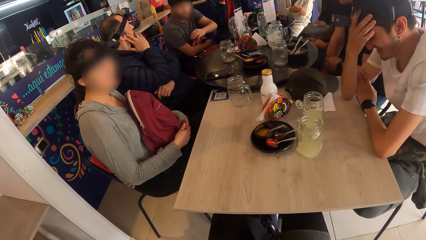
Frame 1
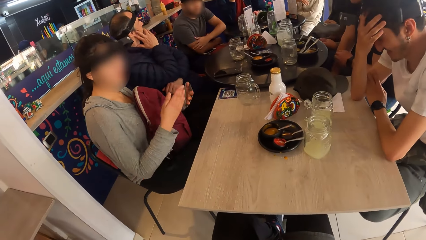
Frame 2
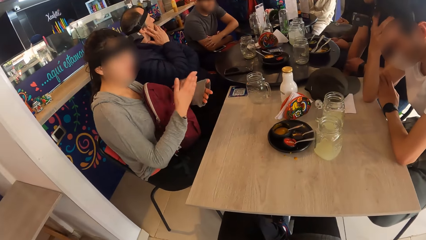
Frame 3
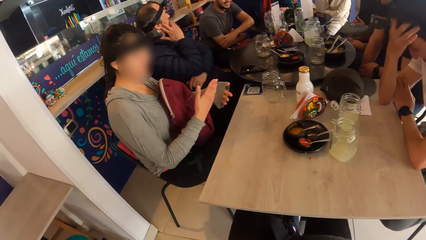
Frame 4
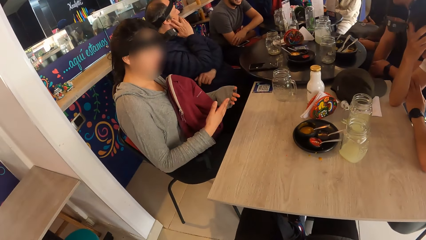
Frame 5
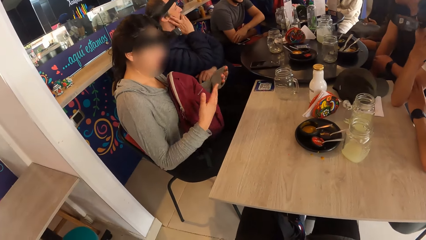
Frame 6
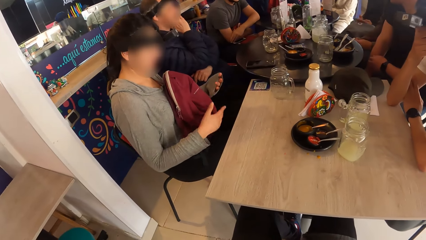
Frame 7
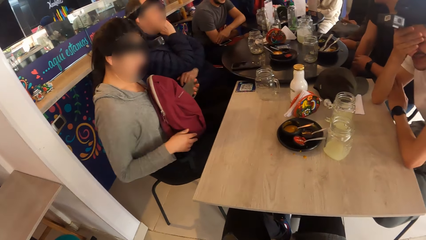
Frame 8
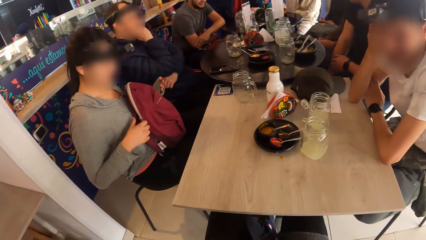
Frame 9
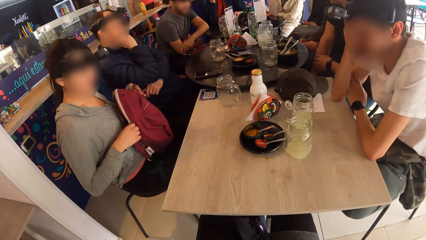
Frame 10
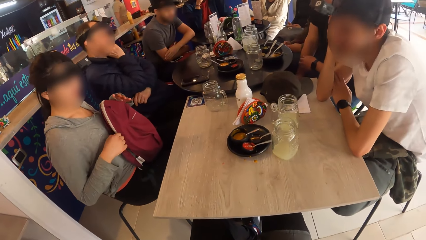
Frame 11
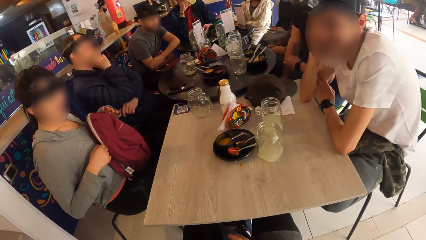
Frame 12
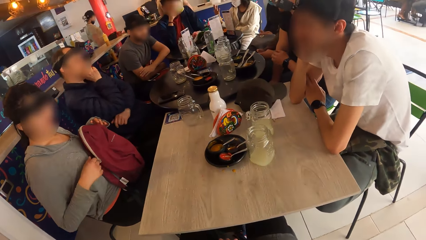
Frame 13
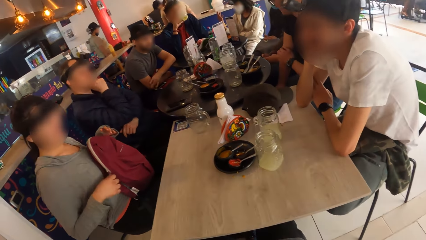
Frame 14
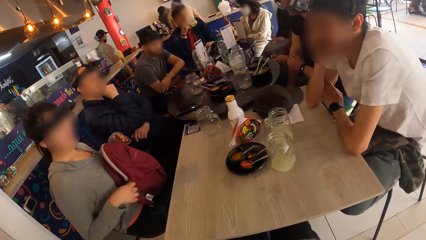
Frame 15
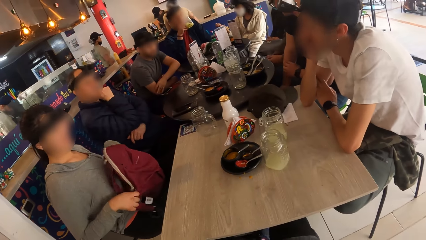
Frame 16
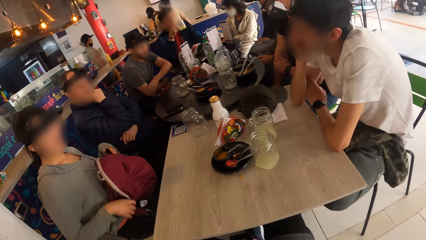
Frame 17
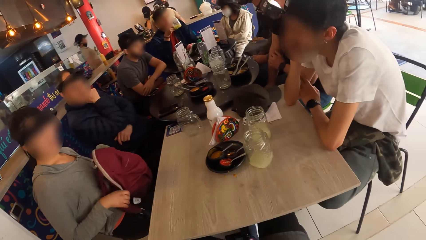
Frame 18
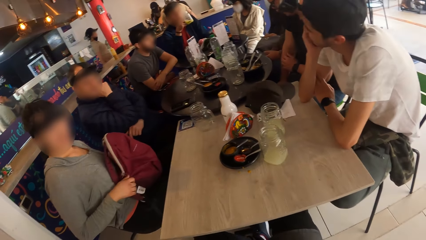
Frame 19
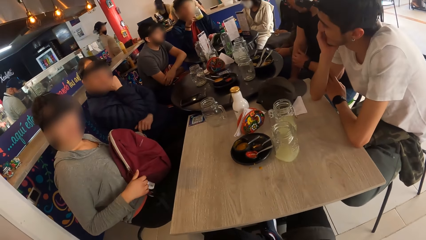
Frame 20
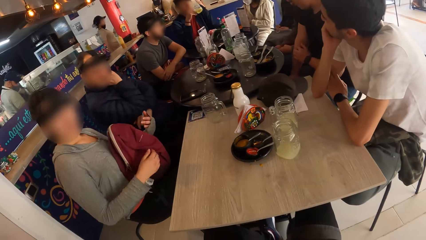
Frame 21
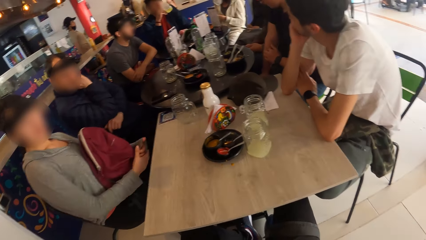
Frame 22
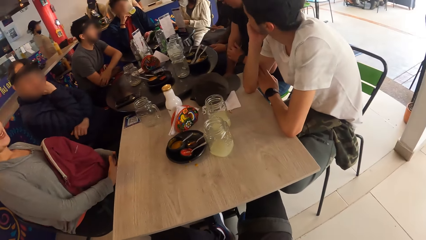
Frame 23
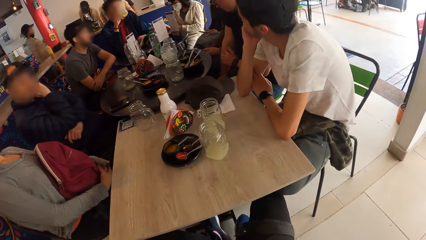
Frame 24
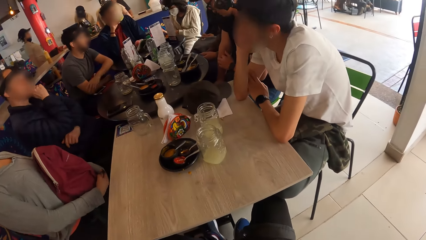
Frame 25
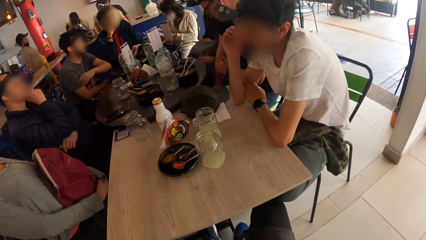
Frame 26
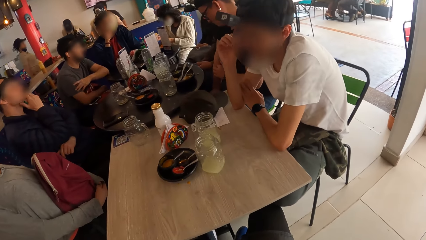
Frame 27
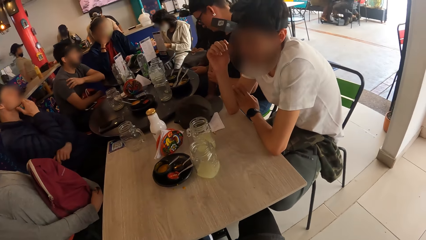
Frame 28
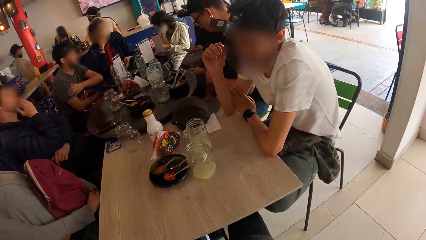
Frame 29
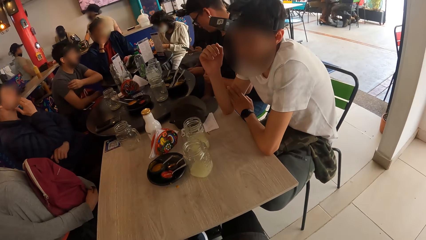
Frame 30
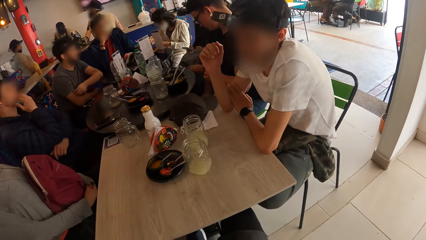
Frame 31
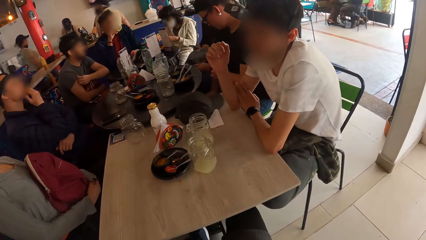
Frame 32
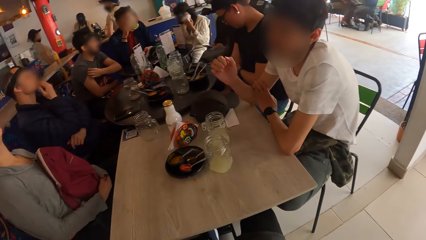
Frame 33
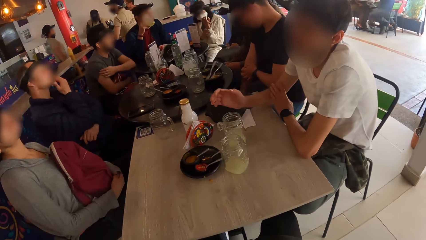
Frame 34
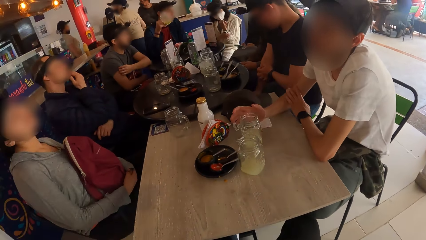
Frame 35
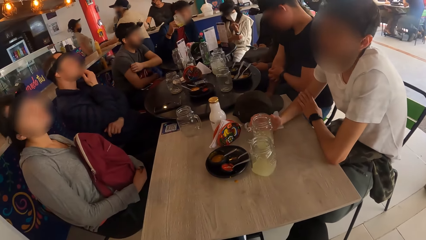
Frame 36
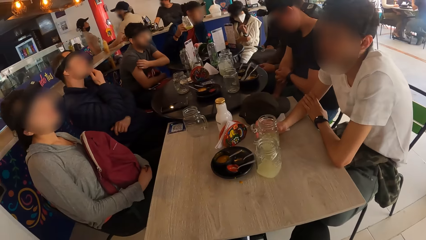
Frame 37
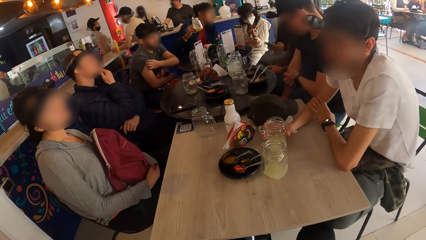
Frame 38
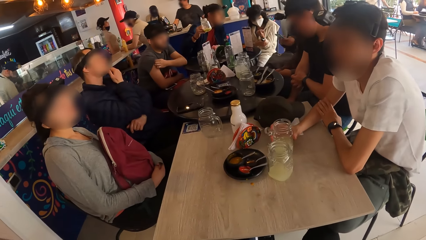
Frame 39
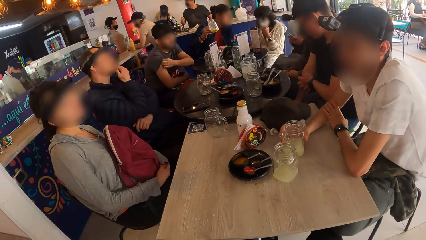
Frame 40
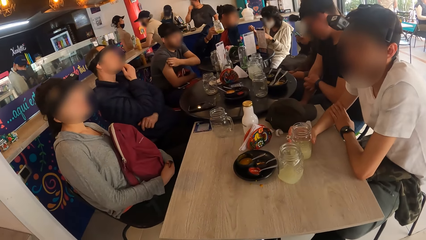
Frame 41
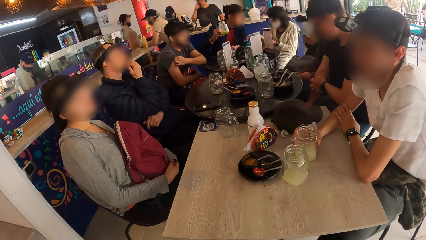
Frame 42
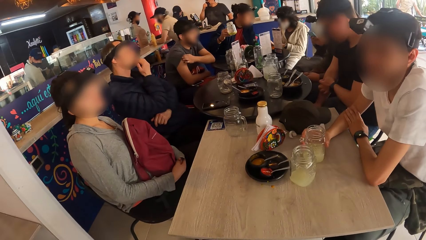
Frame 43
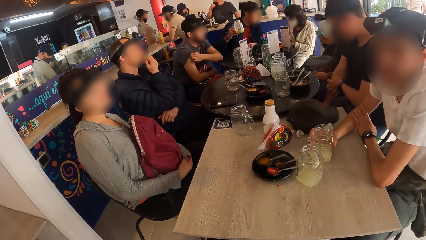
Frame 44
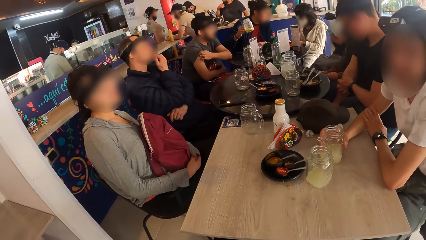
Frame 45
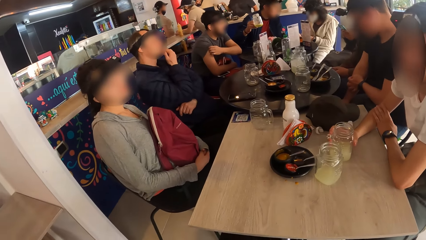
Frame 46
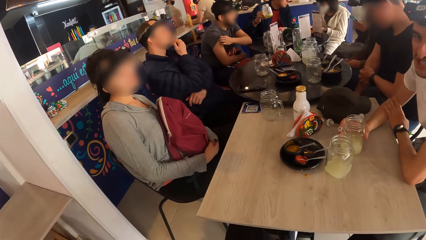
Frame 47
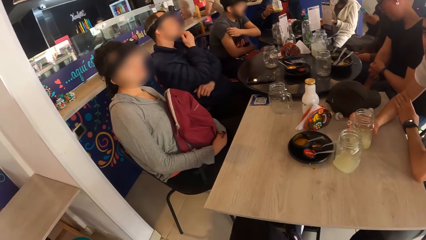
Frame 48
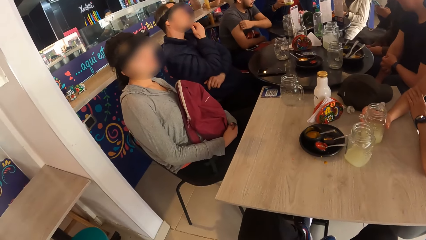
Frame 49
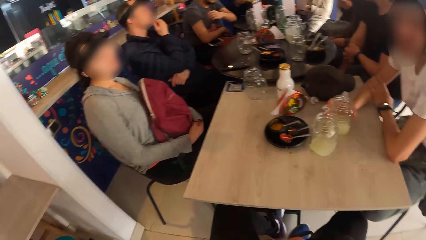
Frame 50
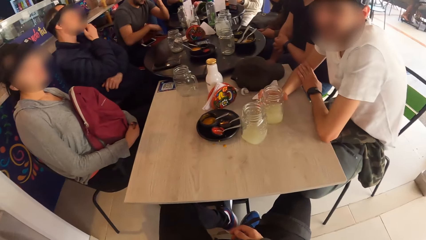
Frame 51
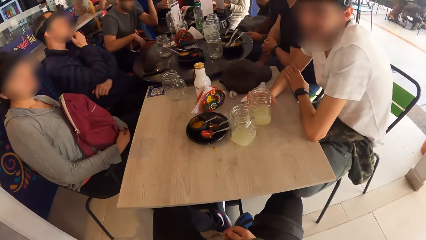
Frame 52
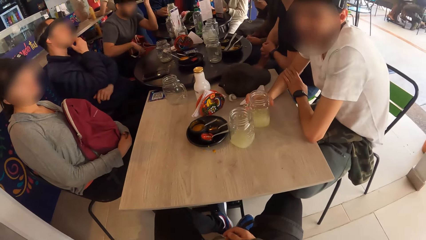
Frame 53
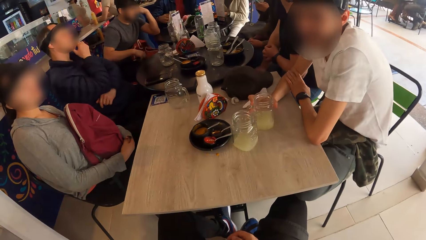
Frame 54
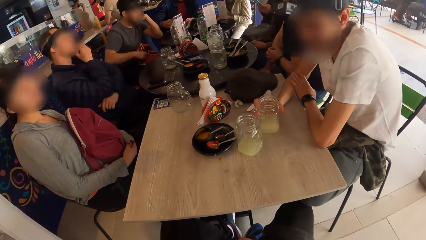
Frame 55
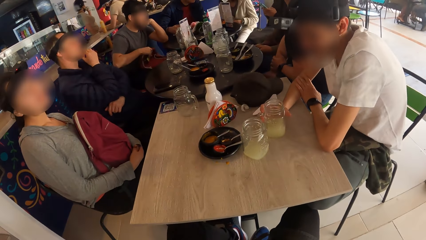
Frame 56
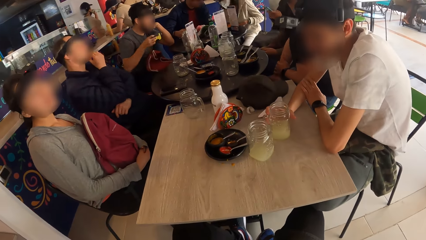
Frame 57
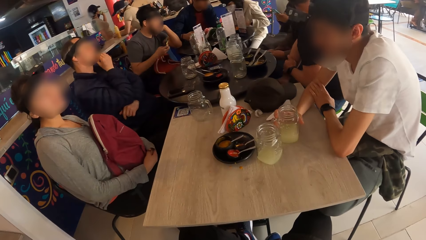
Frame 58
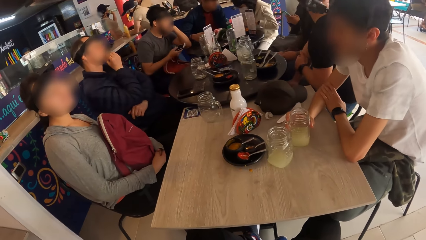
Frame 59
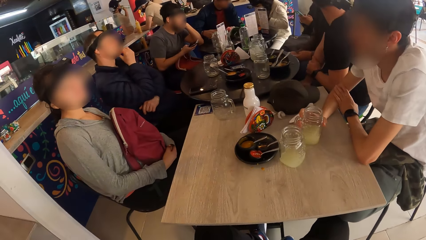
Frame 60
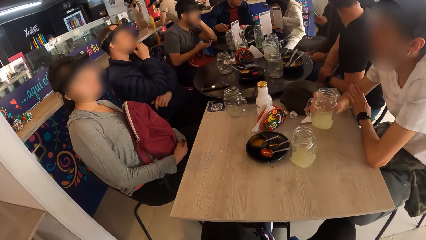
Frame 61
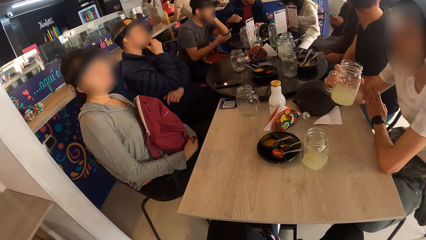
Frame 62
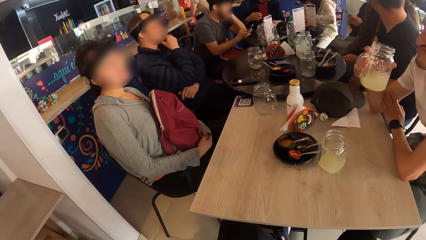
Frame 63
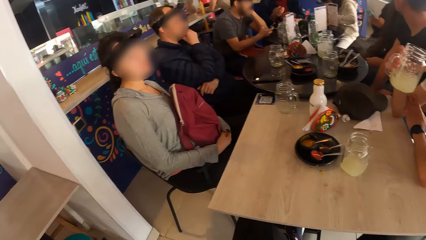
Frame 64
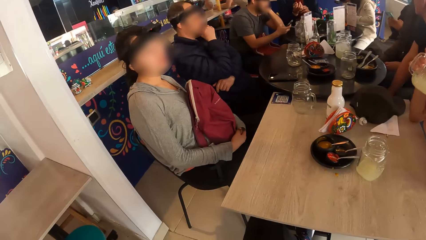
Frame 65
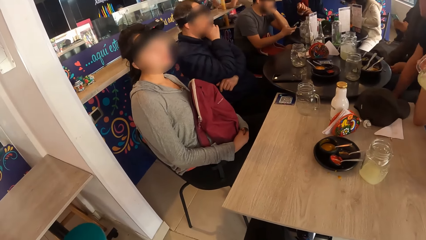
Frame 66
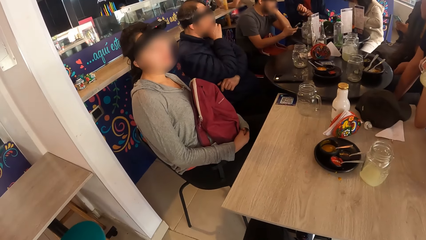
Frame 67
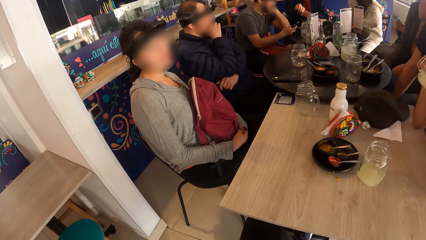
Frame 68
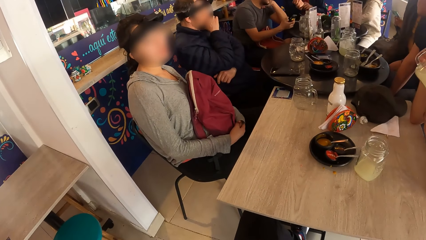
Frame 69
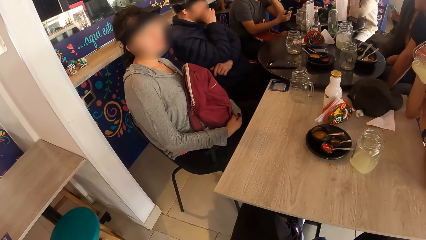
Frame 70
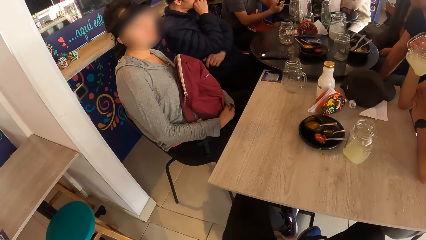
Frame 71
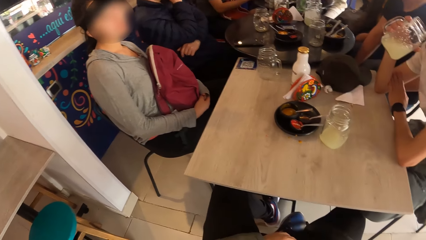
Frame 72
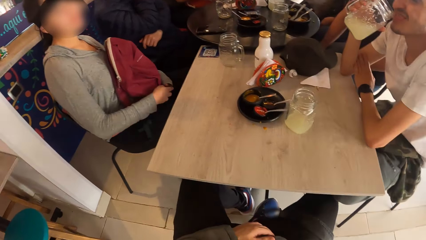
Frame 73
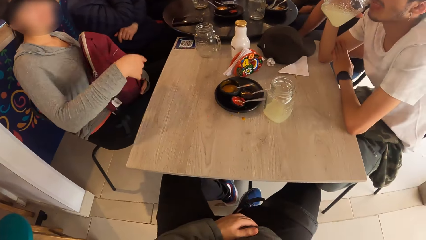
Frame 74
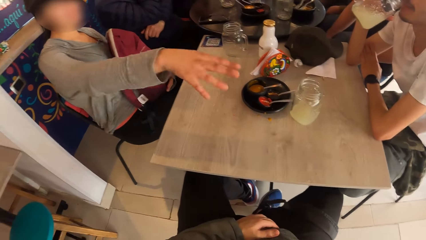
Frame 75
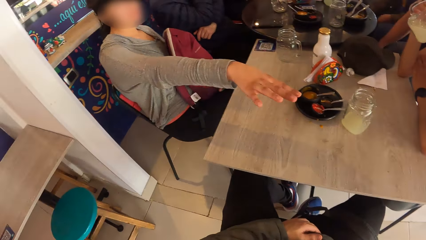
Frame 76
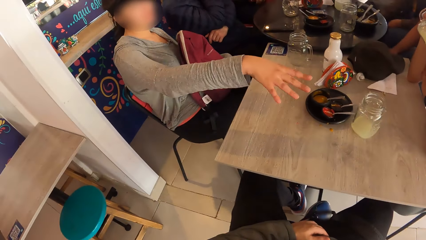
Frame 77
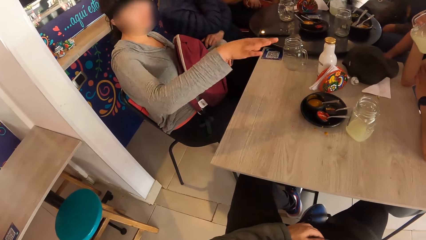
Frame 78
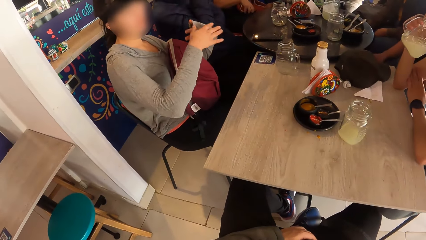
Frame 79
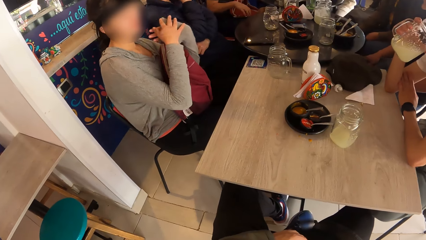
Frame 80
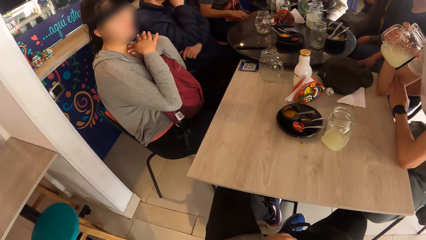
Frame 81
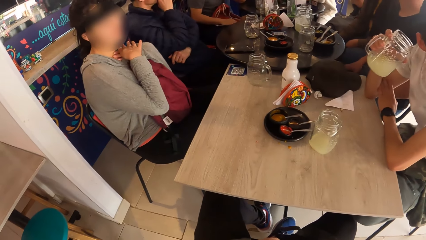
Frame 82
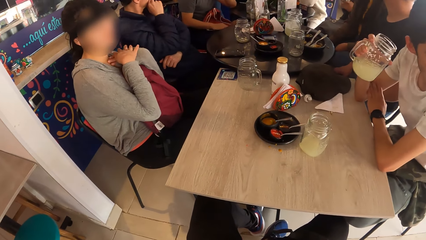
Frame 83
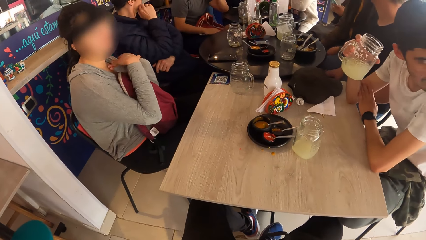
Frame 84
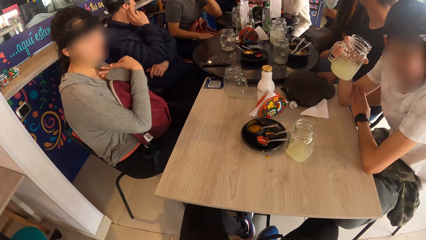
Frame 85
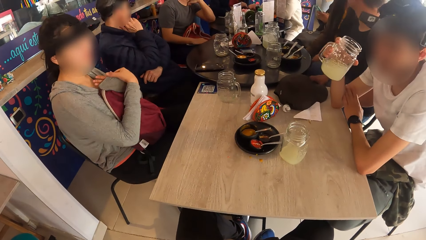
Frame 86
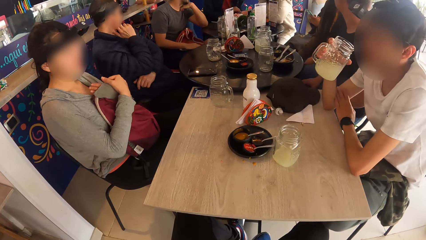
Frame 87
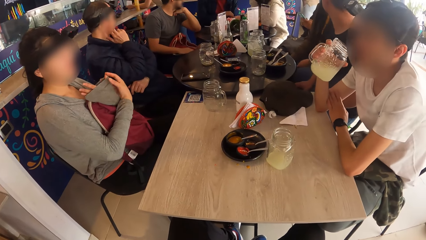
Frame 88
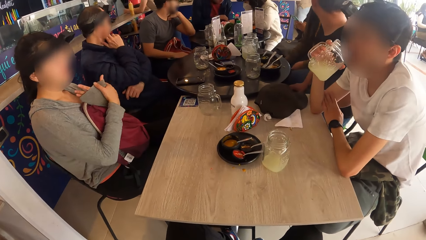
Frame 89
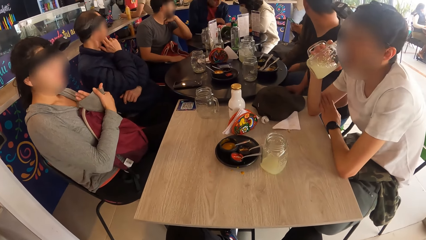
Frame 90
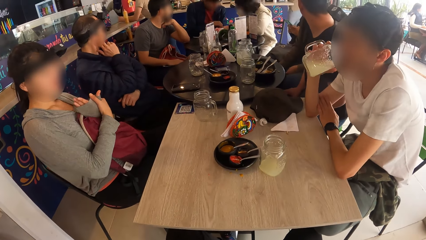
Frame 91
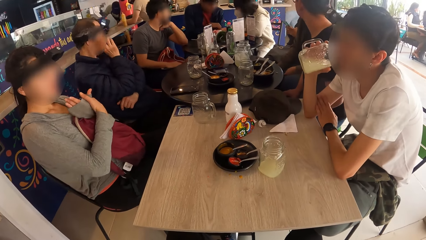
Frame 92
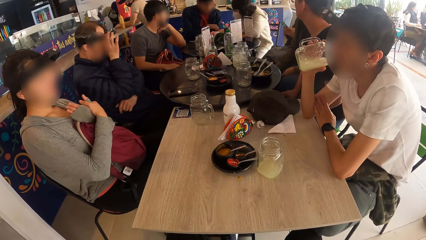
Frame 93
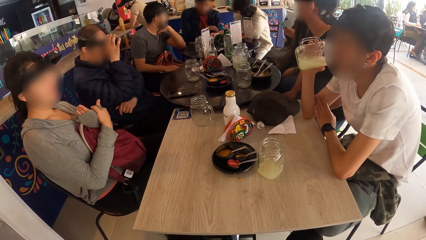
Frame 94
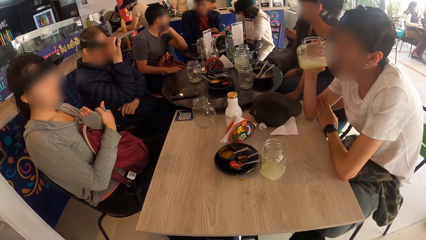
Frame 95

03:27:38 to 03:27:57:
A woman interacts with a man. The woman adjusts a backpack on her lap. Another woman uses a phone in both hands. The man adjusts a cup of juice with his right hand. Another man carries a phone from his lap with his right hand. The first man carries the cup of juice with his right hand and drinks from the cup of juice in his right hand. The other man uses the phone in his right hand.
